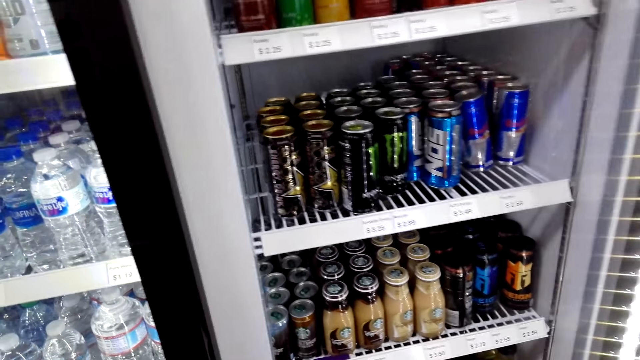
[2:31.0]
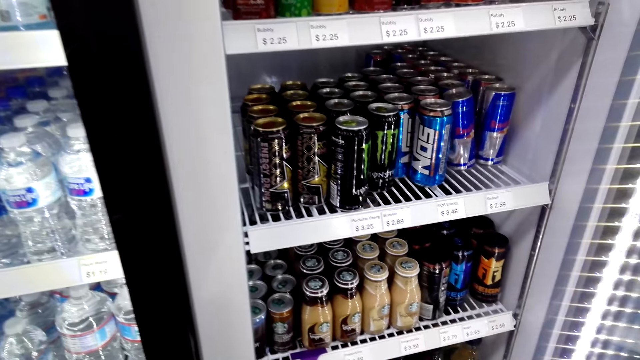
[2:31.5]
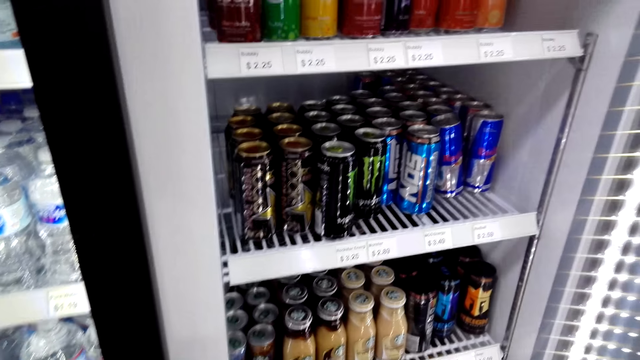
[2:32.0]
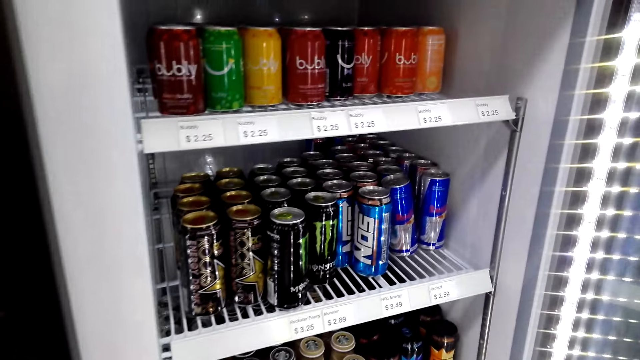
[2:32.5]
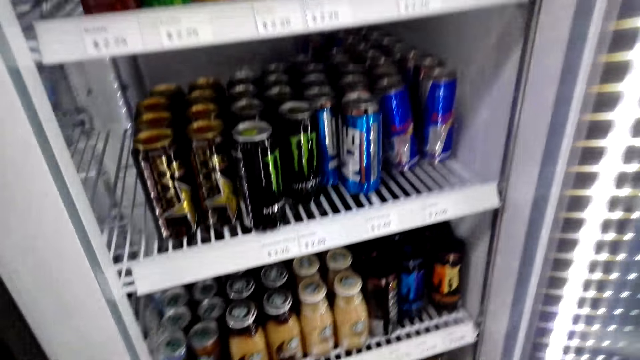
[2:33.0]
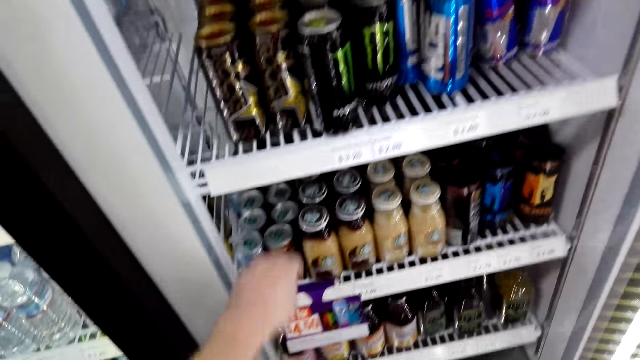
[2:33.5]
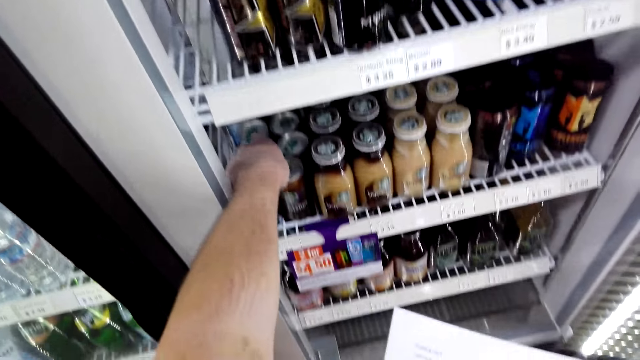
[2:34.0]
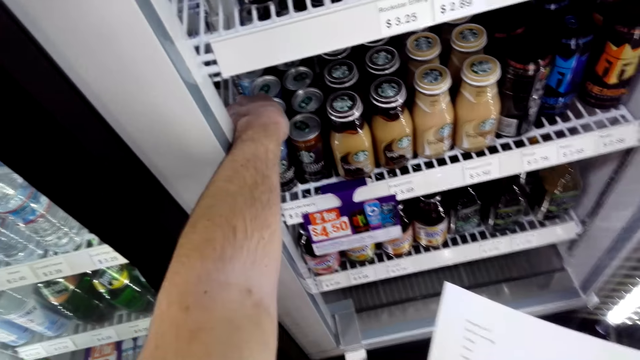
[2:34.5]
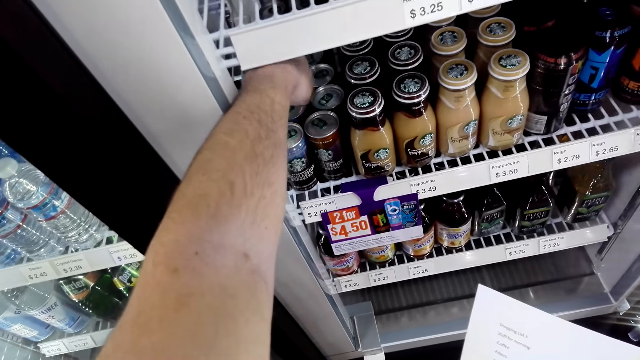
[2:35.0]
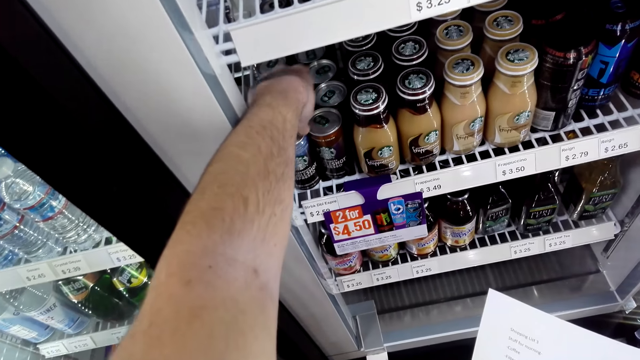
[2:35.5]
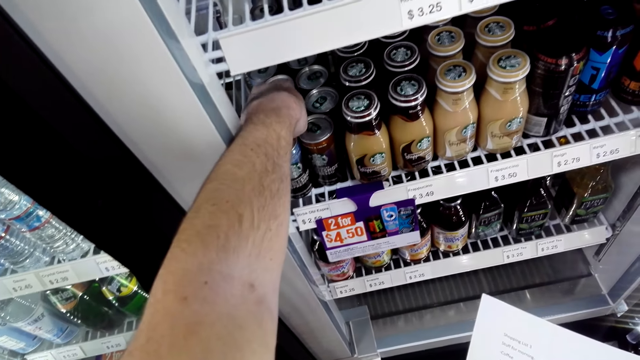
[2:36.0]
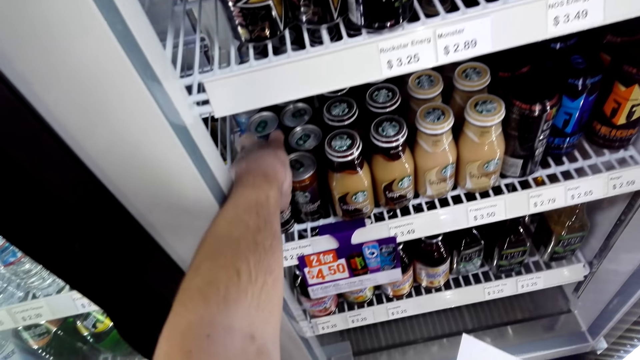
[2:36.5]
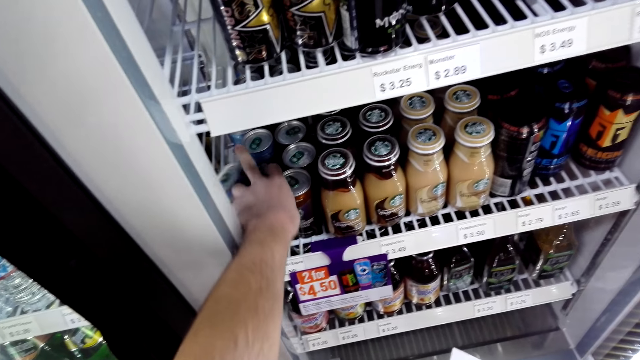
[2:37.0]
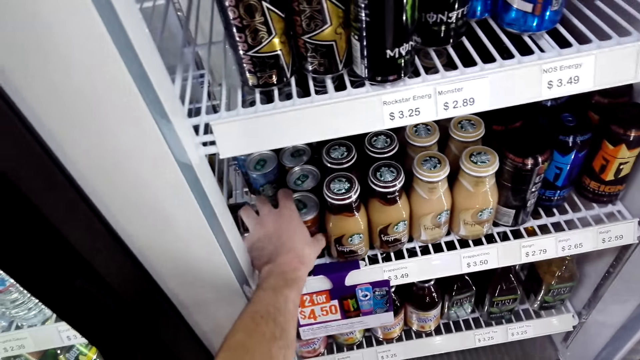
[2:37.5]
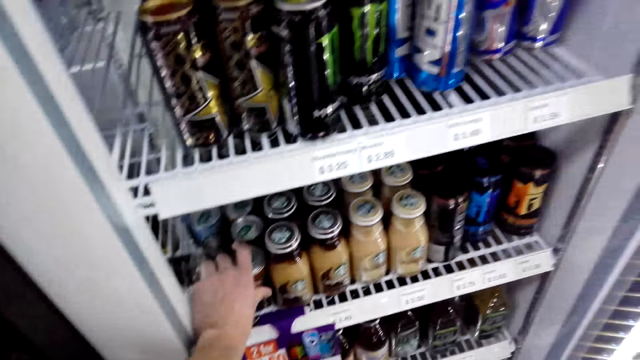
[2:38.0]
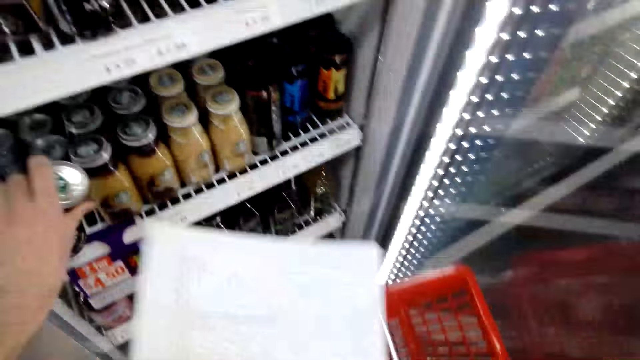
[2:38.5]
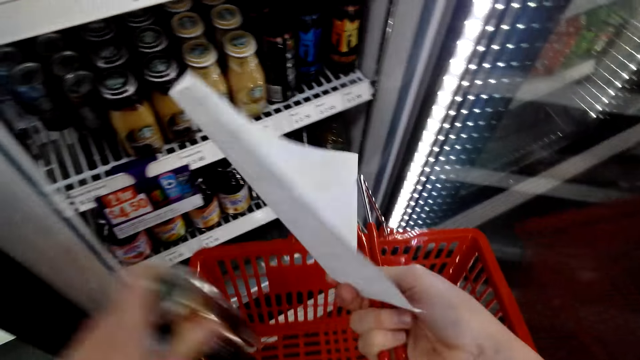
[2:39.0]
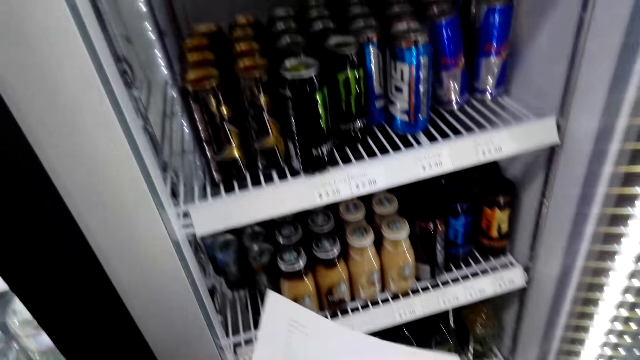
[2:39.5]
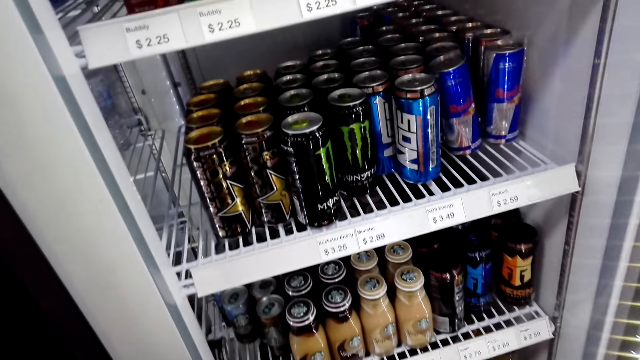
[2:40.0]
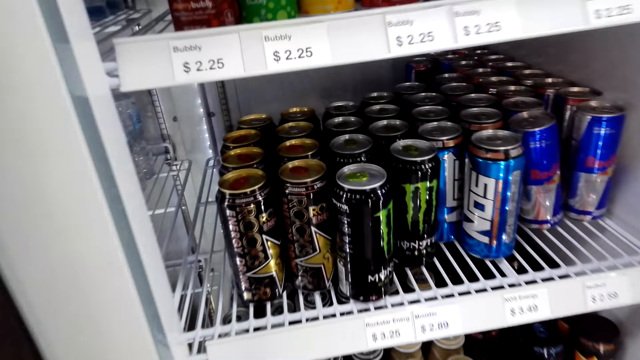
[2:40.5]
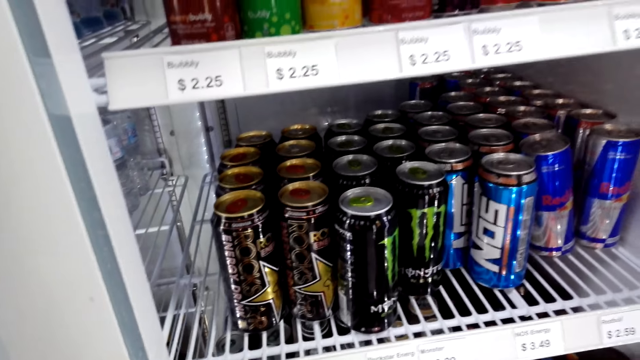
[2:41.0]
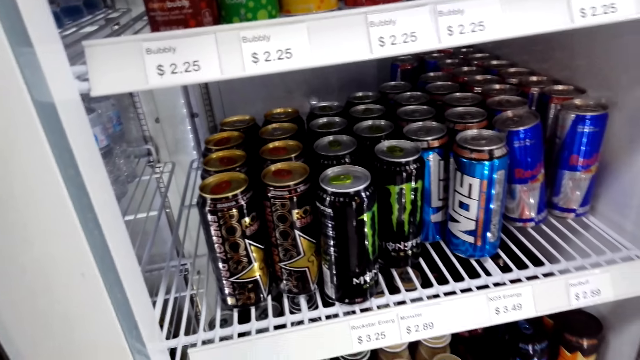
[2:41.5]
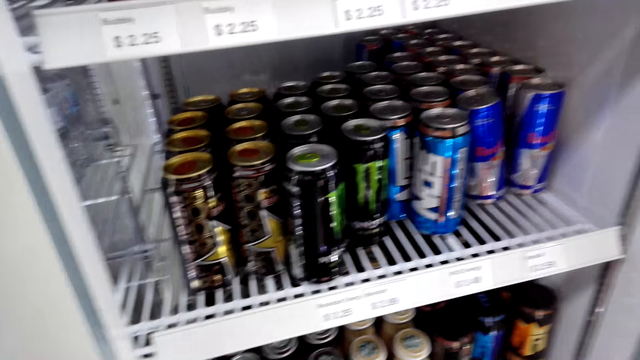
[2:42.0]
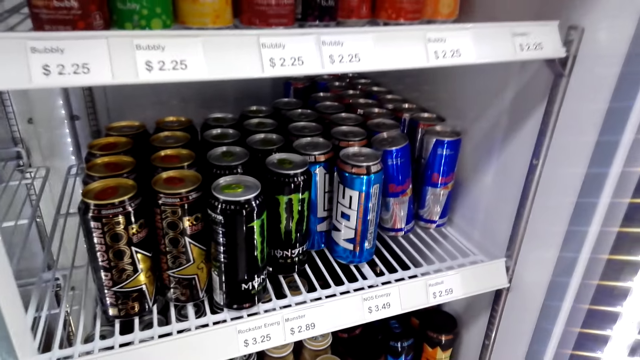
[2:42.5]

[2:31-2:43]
The camera wearer looks at the drinks inside the fridge. They hold a printed paper and grab a couple of energy drinks. They put the energy drinks inside a shopping basket. They hold the printed paper and the shopping basket. They lean closer to the fridge.

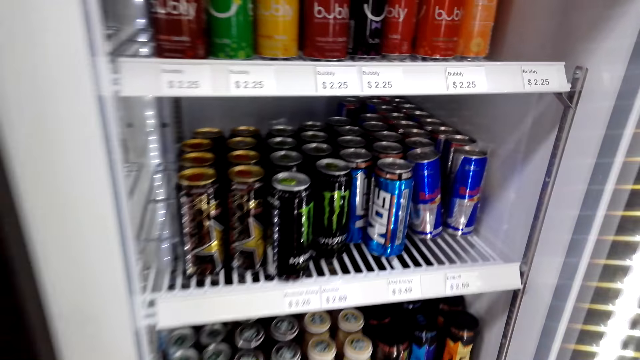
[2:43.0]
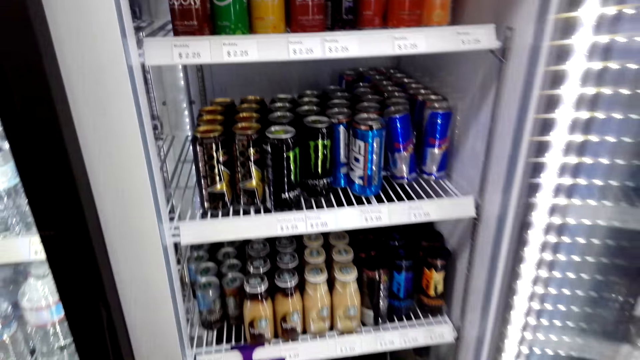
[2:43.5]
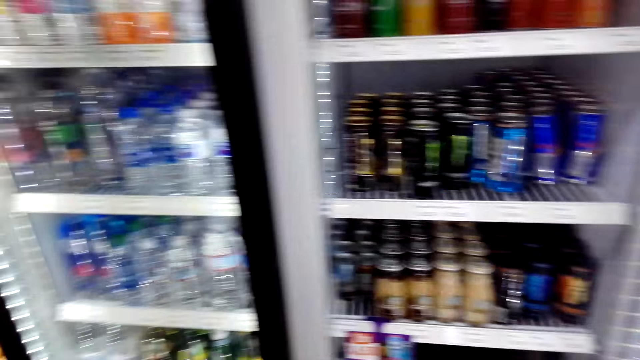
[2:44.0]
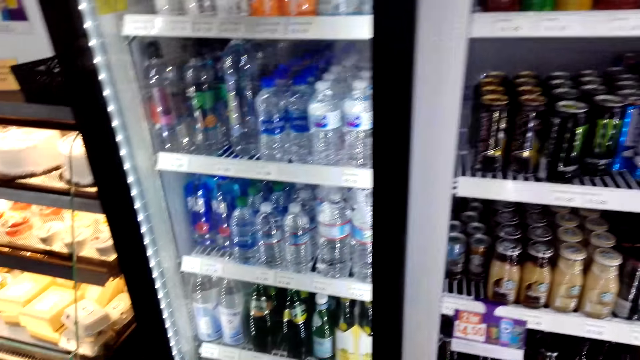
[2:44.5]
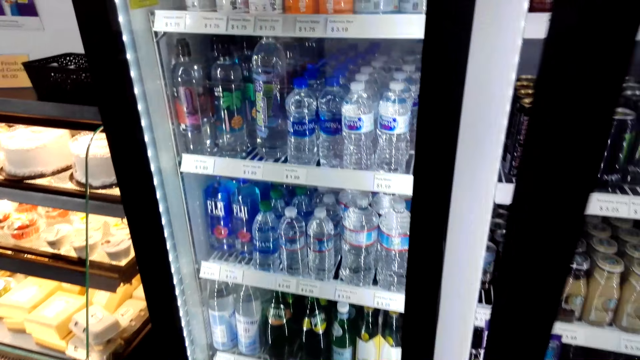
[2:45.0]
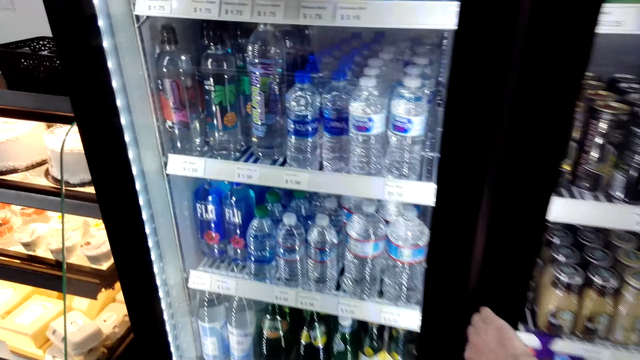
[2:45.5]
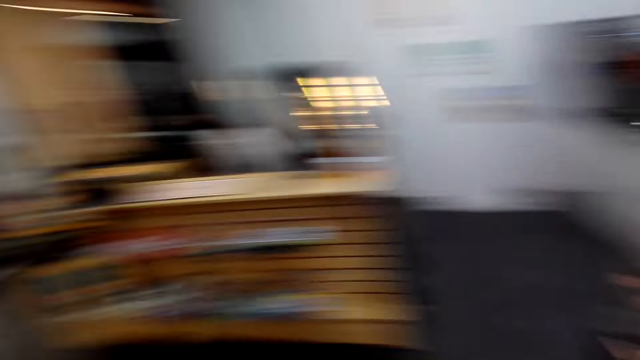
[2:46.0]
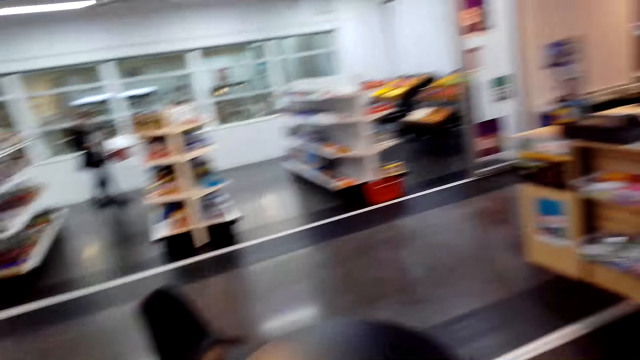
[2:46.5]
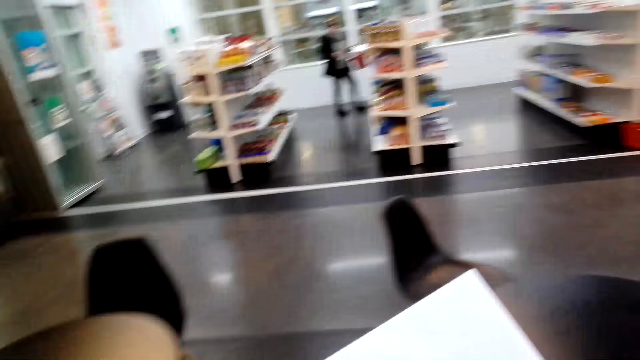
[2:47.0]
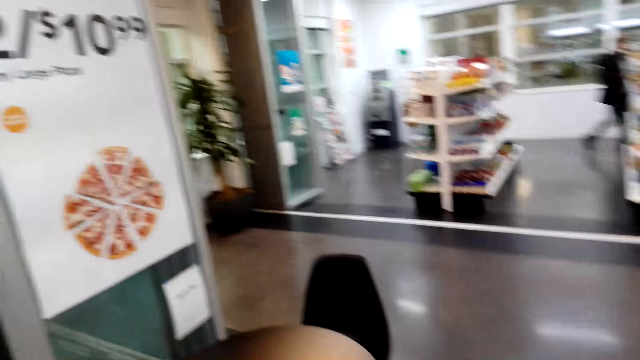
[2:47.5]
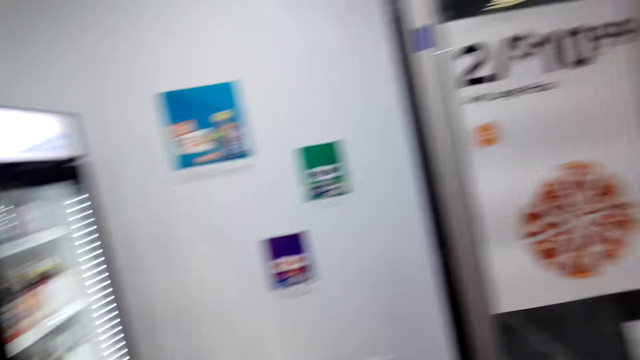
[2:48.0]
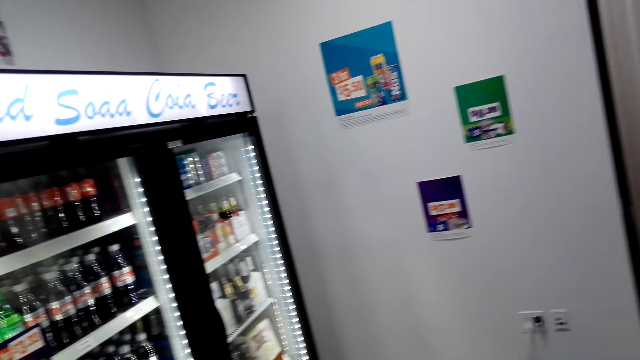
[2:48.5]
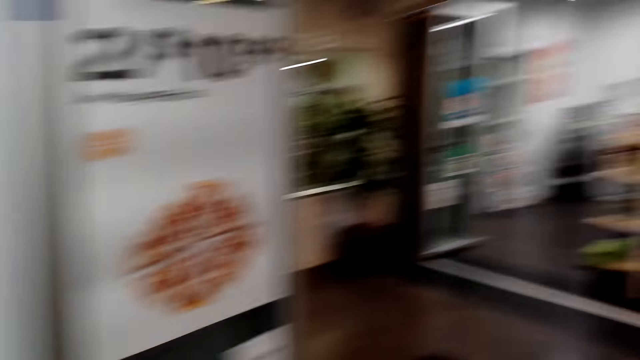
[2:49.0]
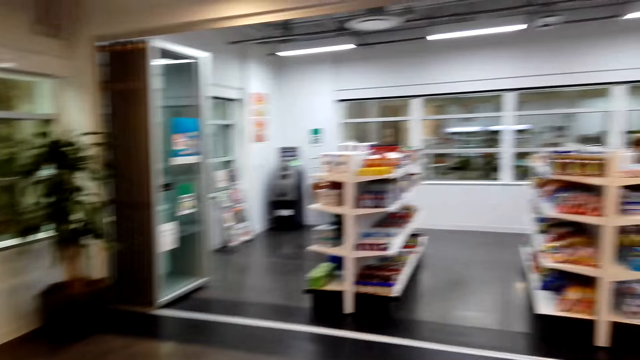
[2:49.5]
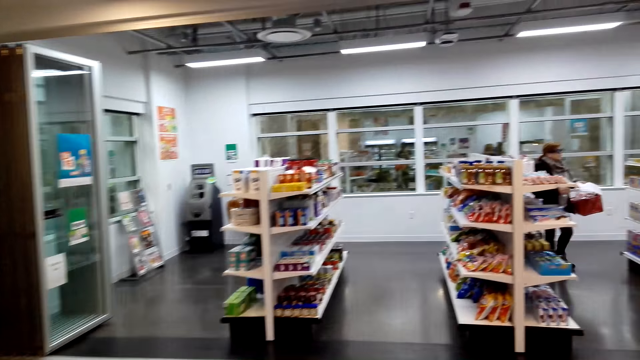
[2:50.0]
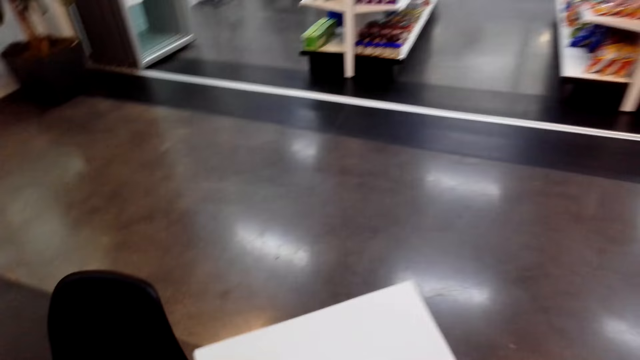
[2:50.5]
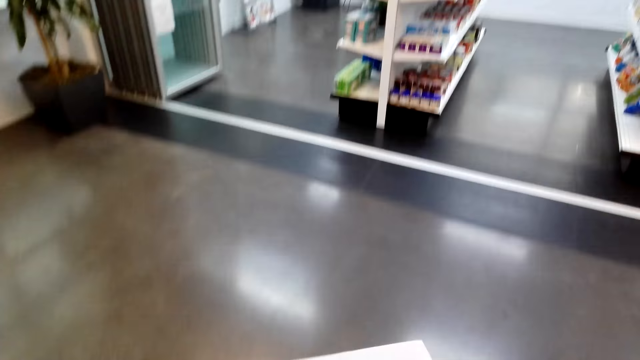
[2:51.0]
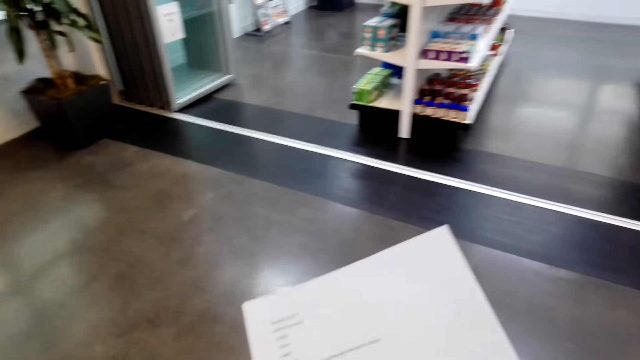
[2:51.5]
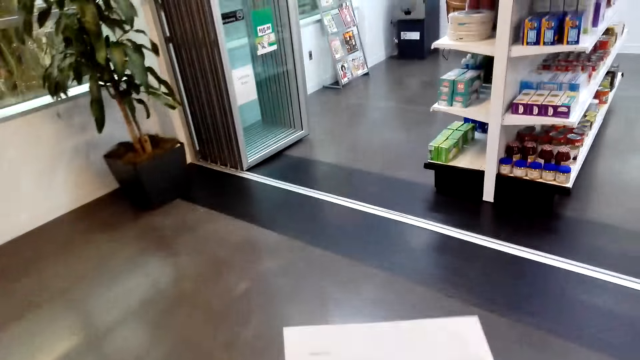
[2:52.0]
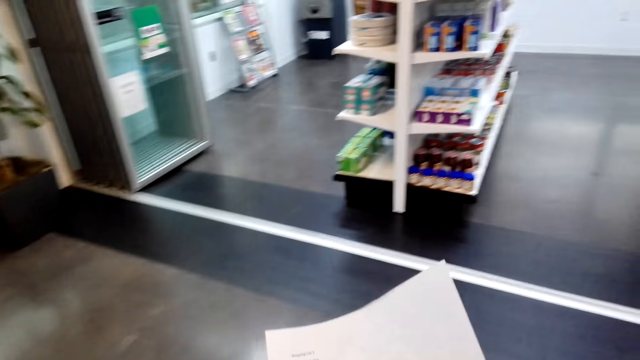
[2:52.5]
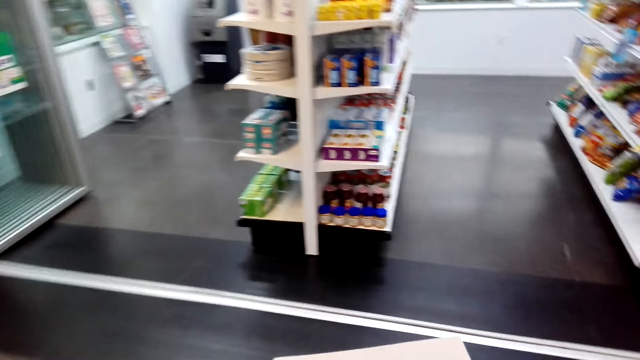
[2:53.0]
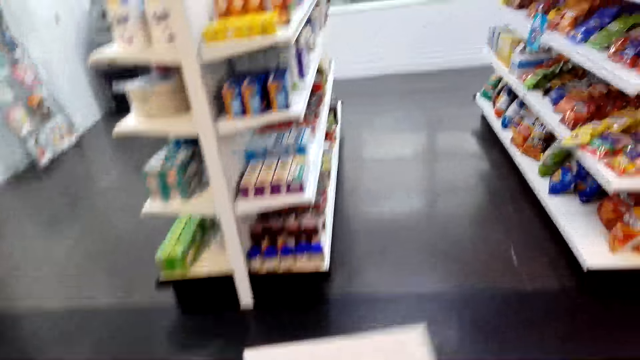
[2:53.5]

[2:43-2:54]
The camera wearer closes the fridge door. They turn around. They walk to the snack shelves. They walk to the supermarket. They look at the printed paper.
